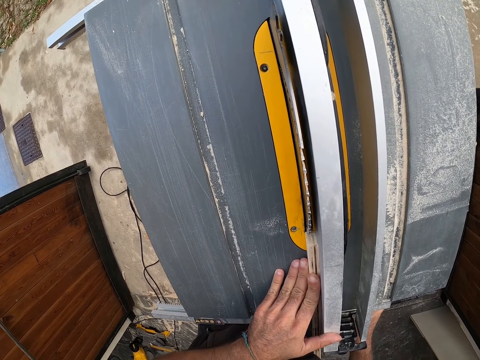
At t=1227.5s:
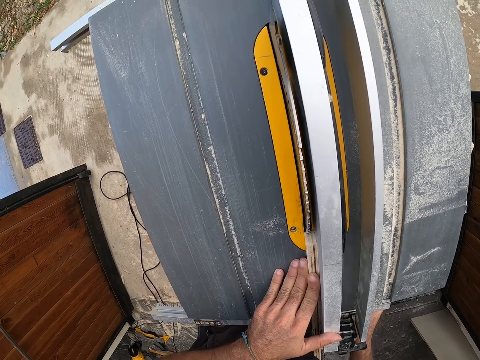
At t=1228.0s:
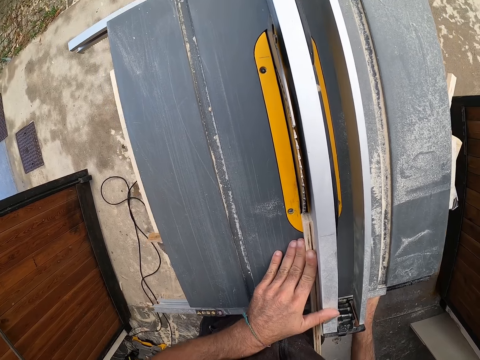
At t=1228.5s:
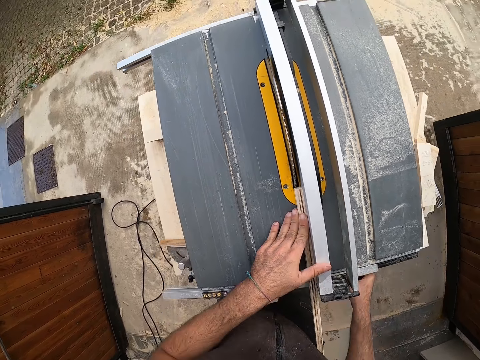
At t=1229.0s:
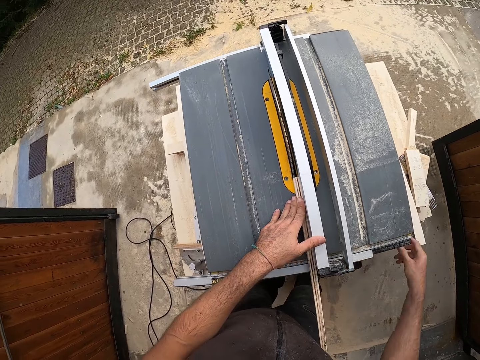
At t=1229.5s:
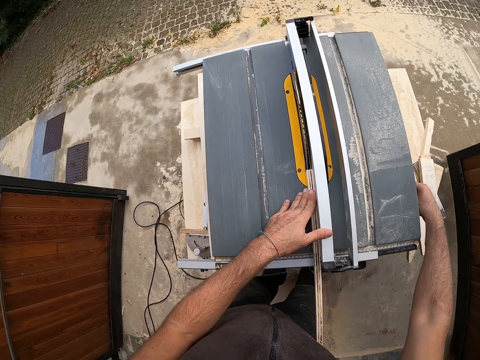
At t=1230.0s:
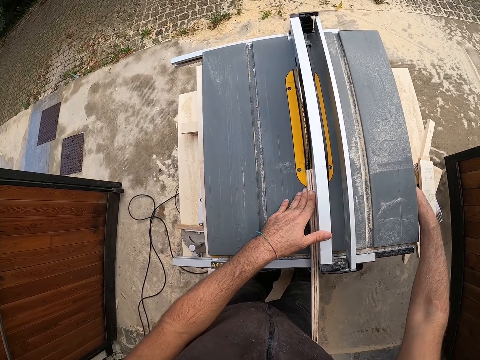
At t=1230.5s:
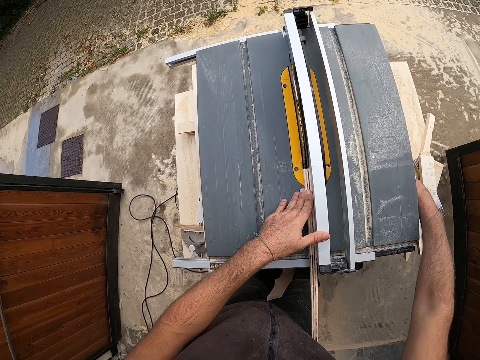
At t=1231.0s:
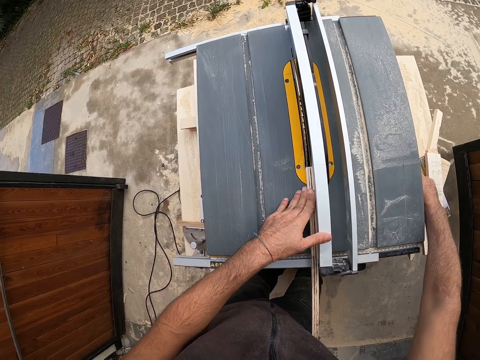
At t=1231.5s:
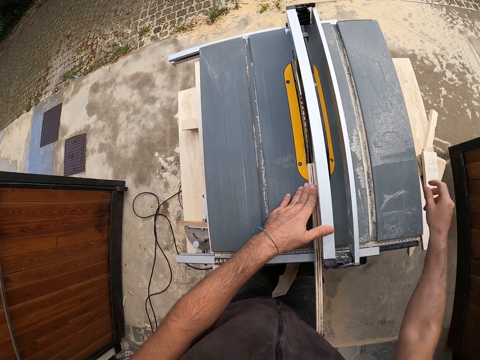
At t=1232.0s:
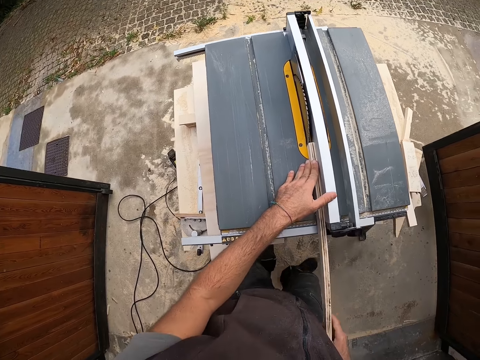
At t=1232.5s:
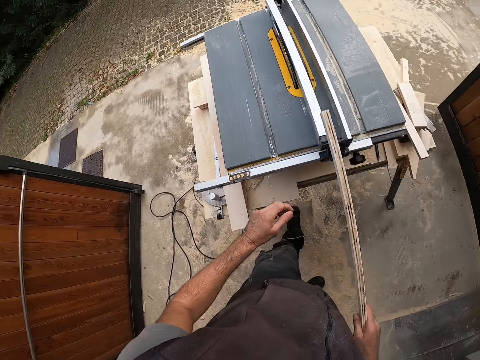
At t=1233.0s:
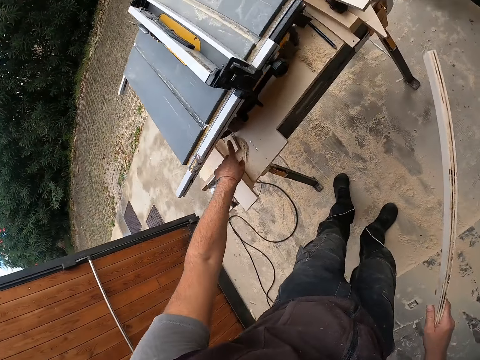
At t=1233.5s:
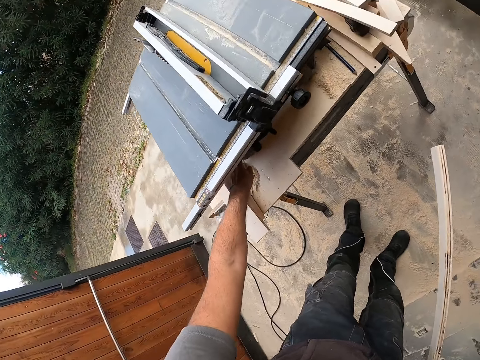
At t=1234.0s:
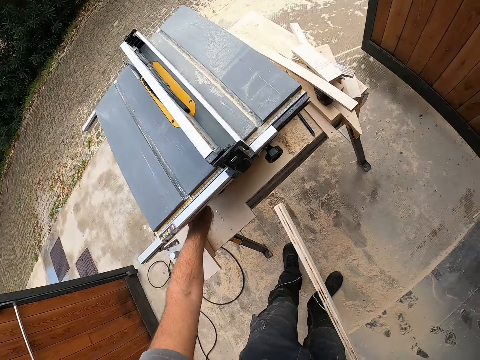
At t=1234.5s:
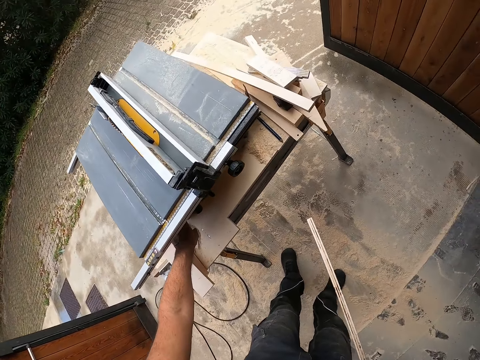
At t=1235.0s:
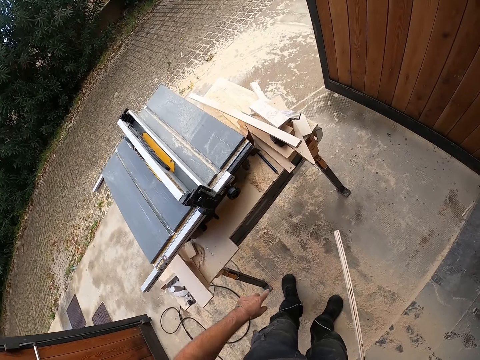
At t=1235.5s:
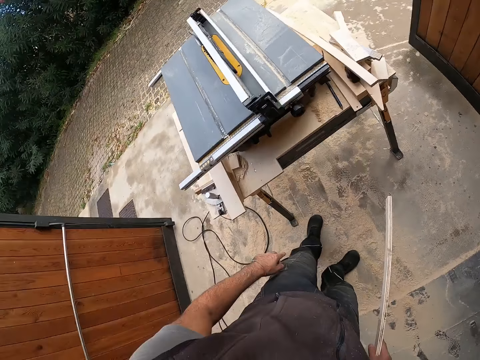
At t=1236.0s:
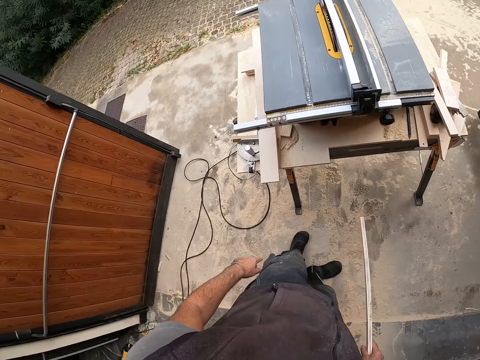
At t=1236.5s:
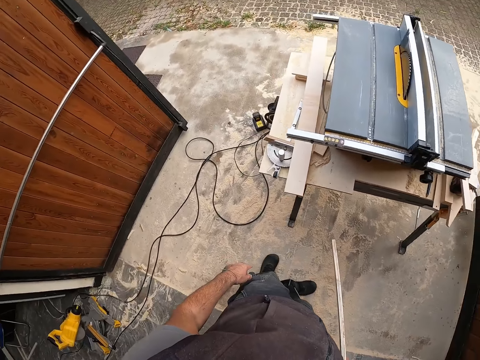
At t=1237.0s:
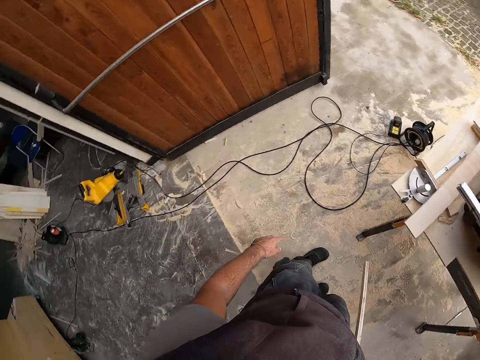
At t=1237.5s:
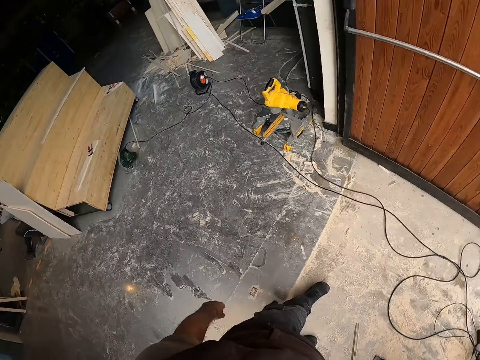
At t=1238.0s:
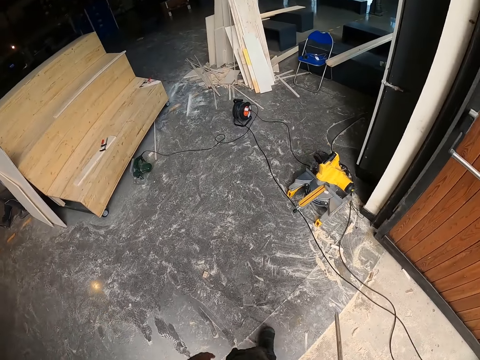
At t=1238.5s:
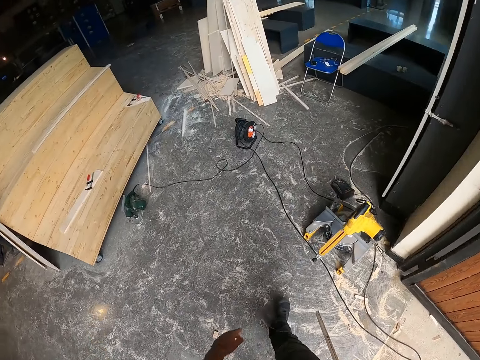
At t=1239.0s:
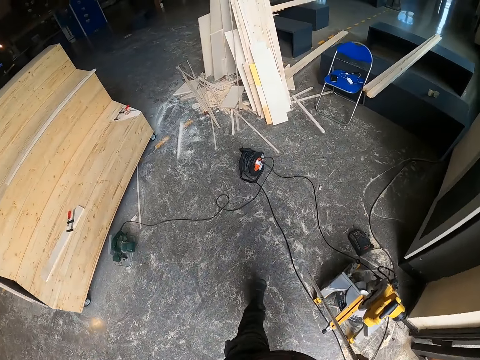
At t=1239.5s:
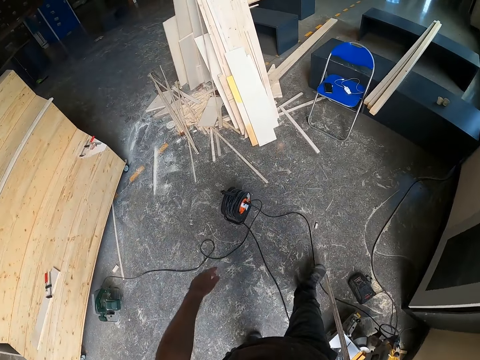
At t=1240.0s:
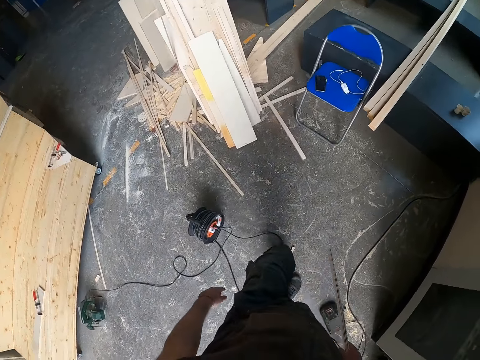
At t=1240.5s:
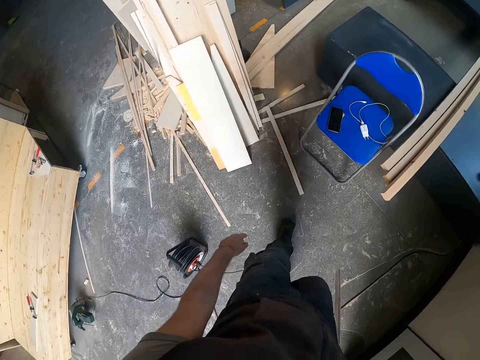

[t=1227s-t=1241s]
The camera wearer adjusts a knob on the table saw with his right hand. He holds the wood on the table saw with his right hand. He presses a button with his left hand. He walks towards a pile of wood in the workshop.

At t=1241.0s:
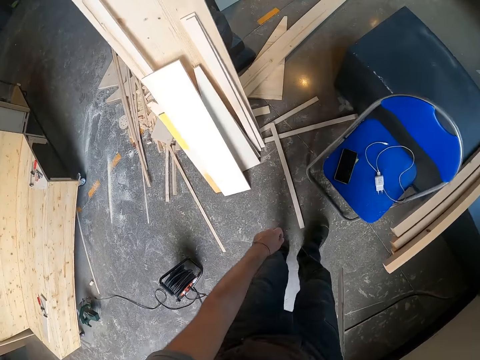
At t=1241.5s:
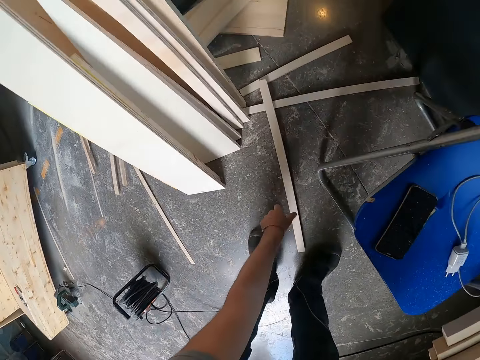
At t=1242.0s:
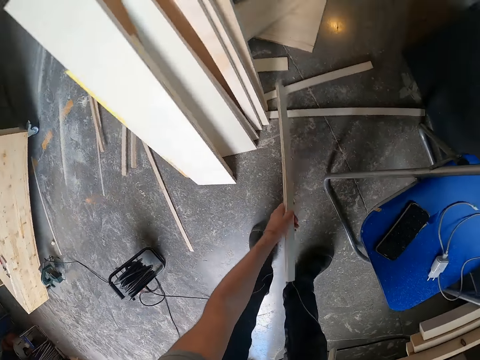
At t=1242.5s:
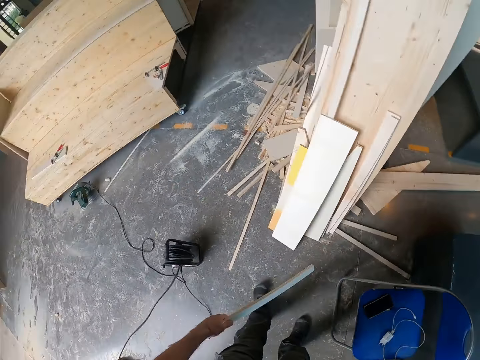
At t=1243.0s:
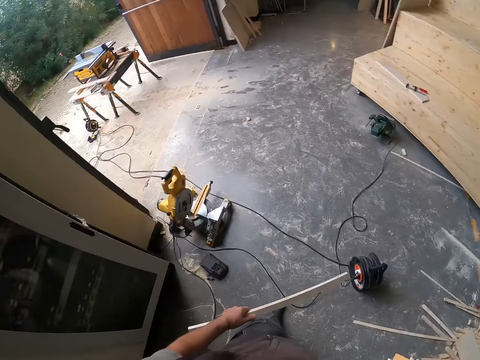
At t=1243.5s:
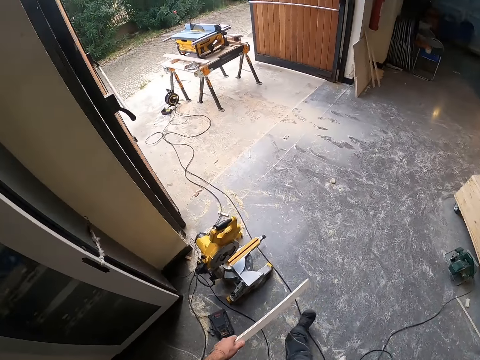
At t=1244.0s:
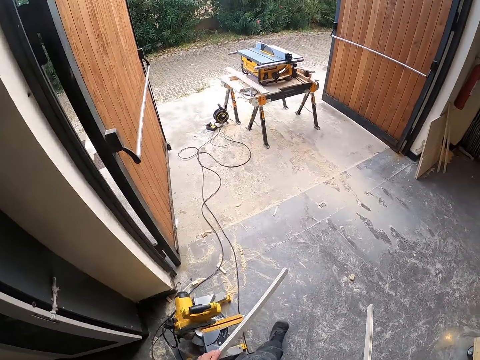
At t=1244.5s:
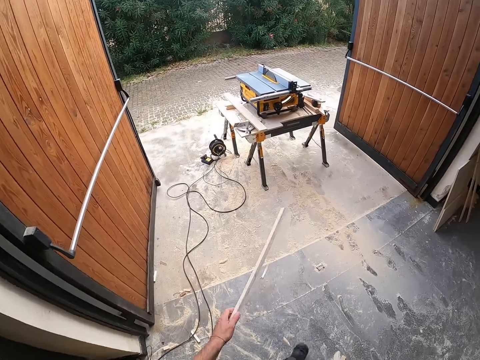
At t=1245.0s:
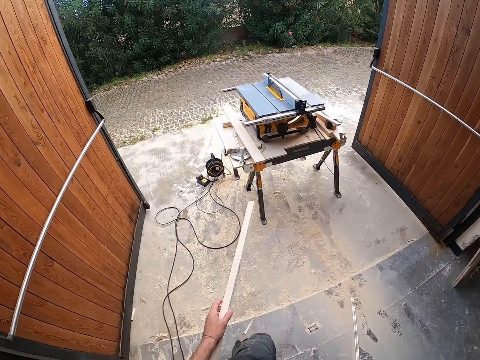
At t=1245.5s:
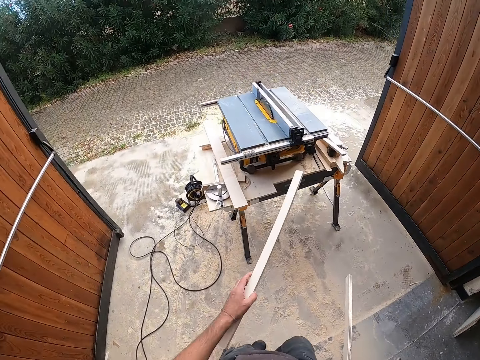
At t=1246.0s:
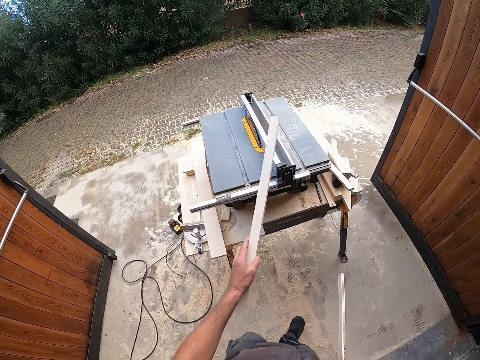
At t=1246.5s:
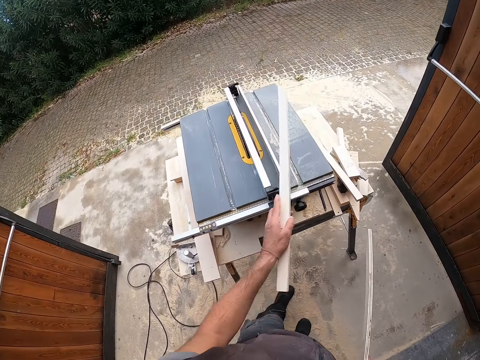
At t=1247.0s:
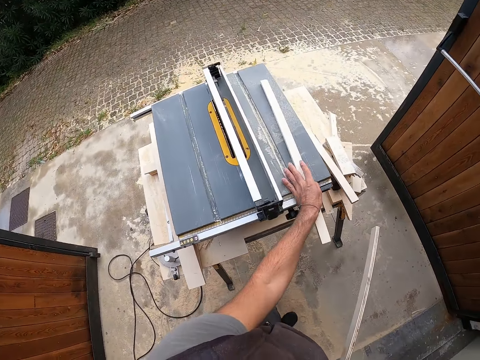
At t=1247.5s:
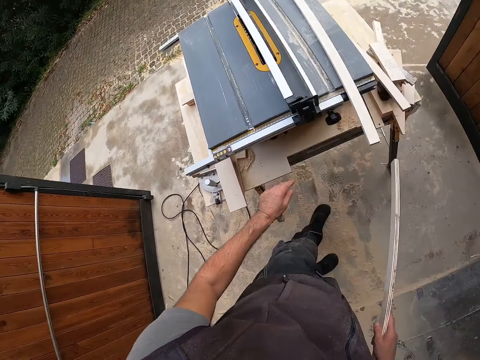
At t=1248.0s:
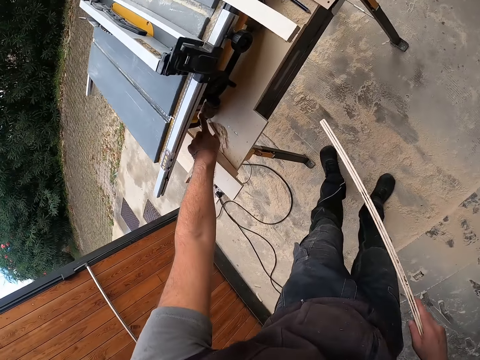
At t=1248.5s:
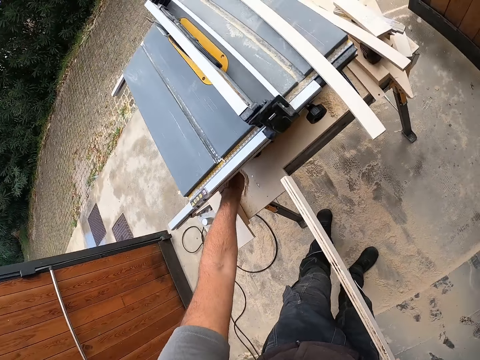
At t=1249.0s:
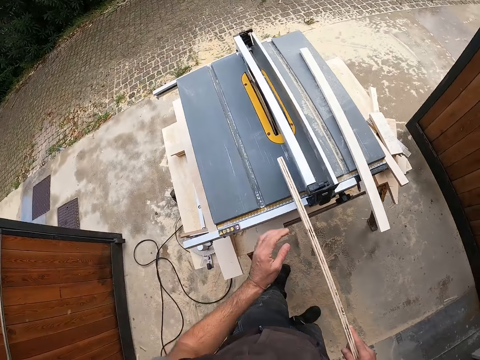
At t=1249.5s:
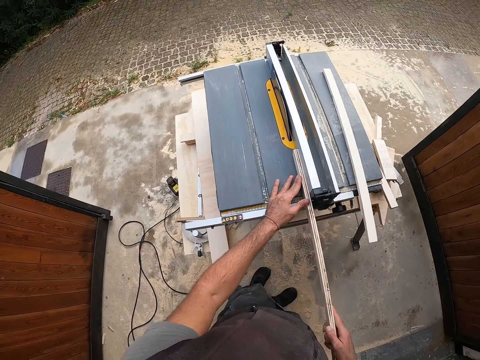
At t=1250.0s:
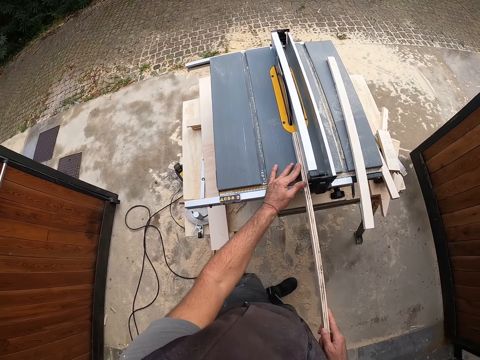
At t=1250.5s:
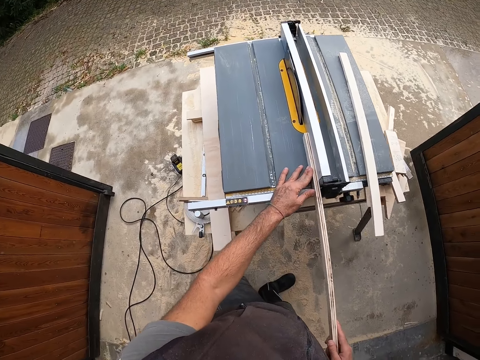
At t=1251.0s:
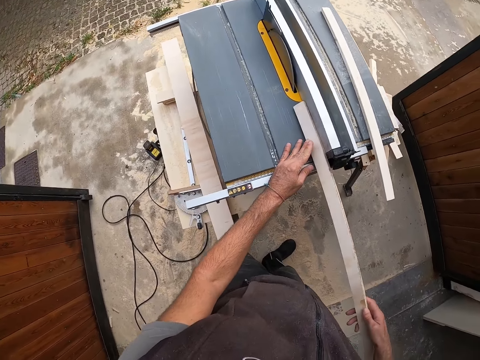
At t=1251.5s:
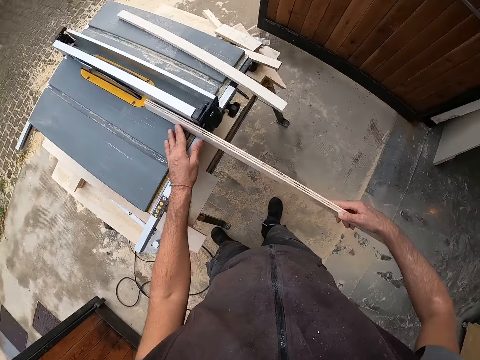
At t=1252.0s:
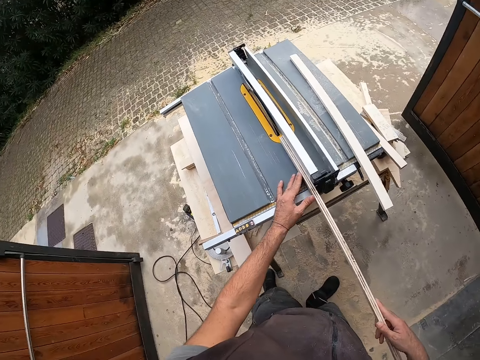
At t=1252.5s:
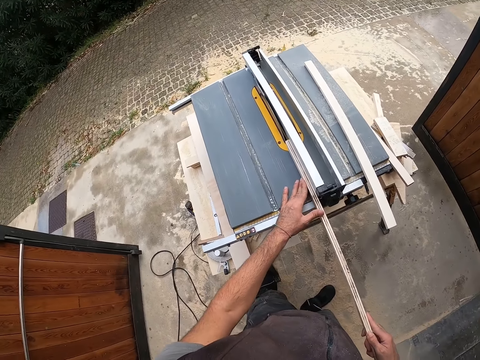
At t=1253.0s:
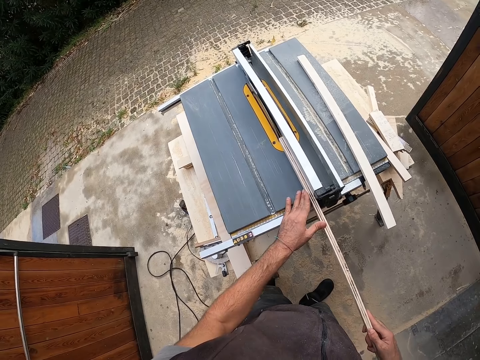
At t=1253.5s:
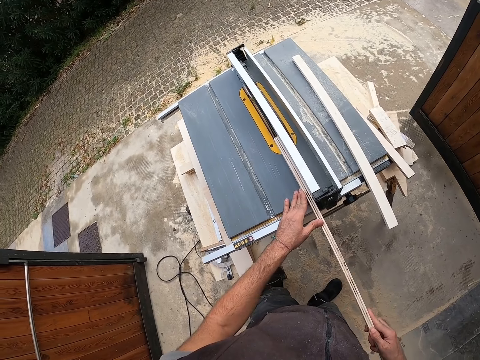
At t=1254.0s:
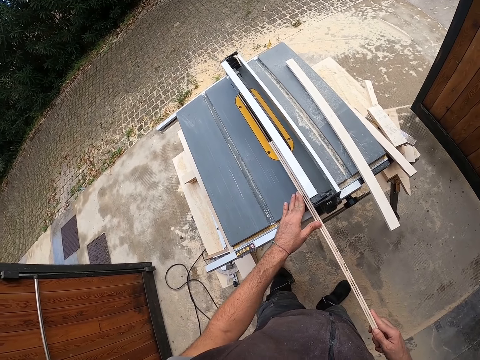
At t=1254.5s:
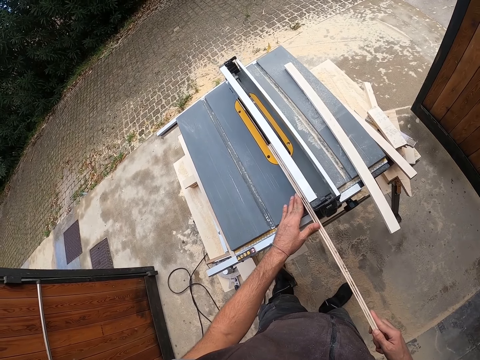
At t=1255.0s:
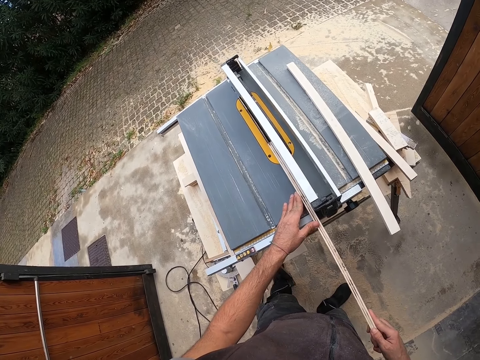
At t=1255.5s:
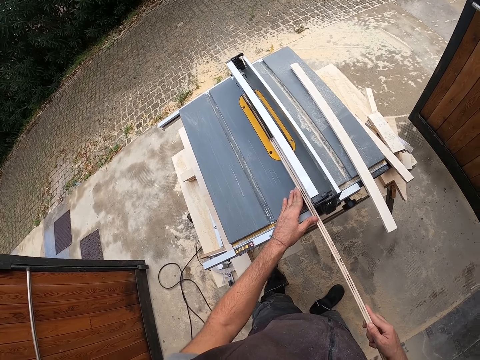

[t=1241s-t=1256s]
The camera wearer picks up a piece of wood on the floor with his left hand. He walks towards the table saw. He drops the wood on the table saw with his left hand. He presses the button on the table saw with his left index finger. He leans the wood against the bar with both hands. He puts a piece of wood on the table saw machine. He pushes the wood towards the saw on the table saw with both hands.
